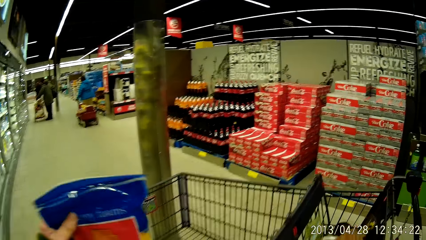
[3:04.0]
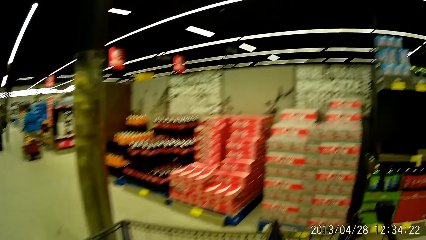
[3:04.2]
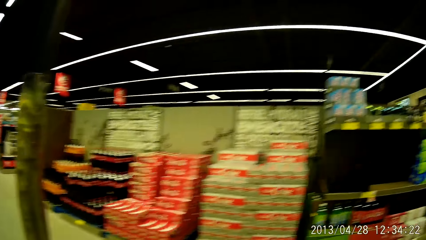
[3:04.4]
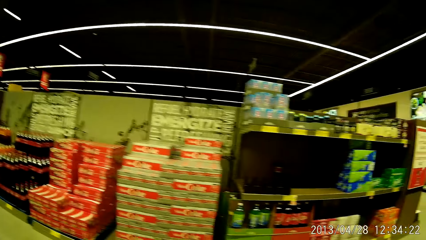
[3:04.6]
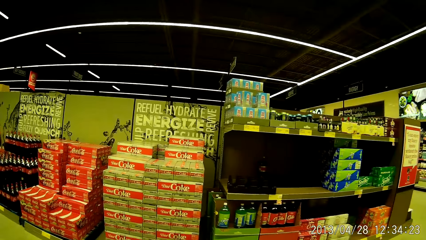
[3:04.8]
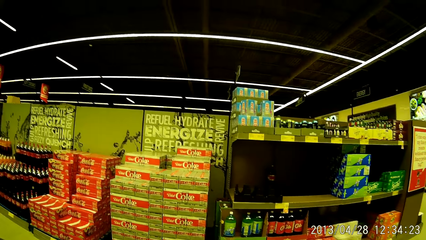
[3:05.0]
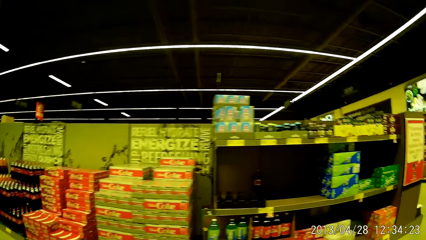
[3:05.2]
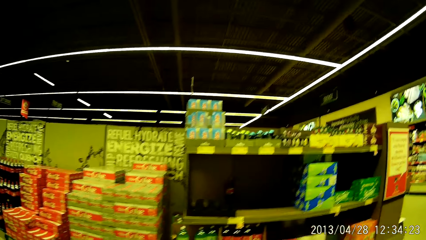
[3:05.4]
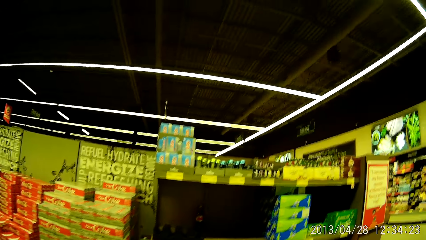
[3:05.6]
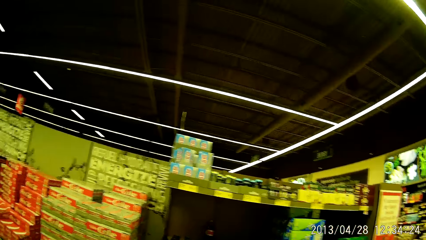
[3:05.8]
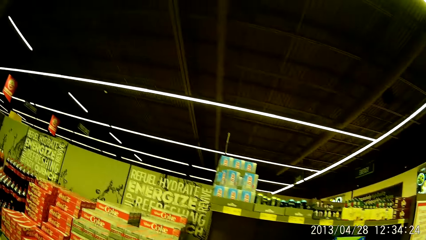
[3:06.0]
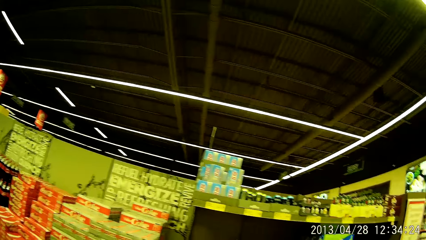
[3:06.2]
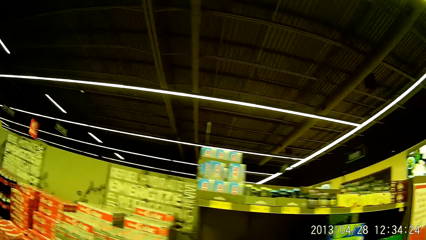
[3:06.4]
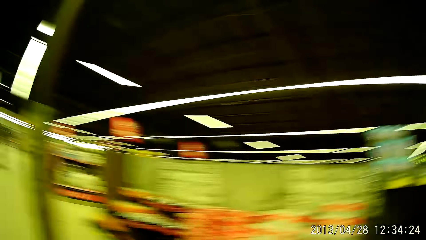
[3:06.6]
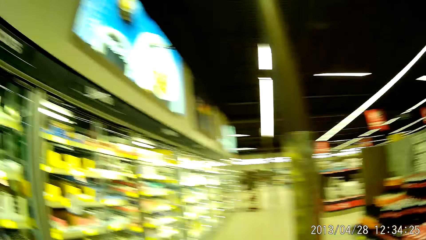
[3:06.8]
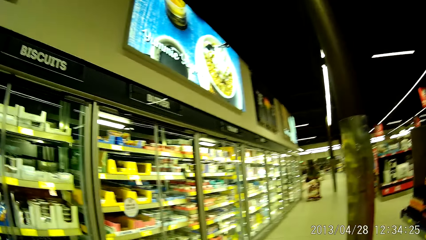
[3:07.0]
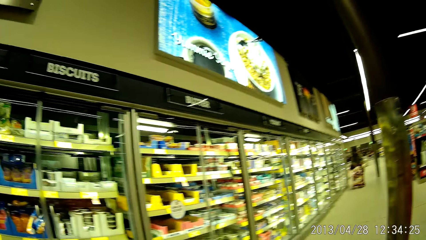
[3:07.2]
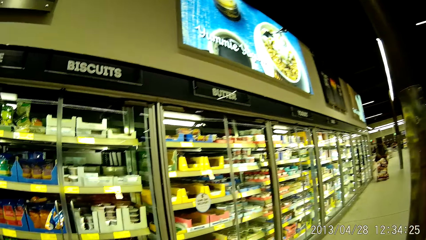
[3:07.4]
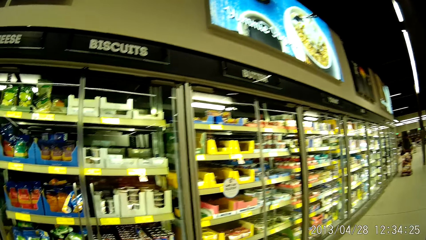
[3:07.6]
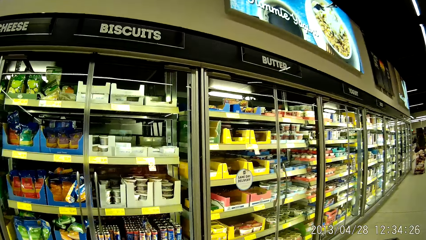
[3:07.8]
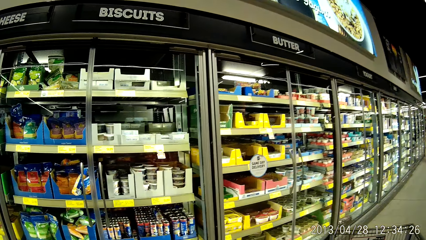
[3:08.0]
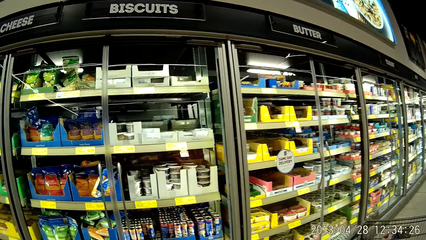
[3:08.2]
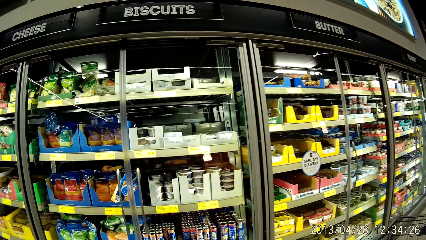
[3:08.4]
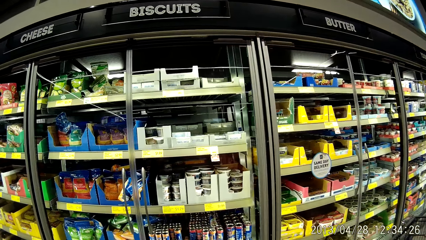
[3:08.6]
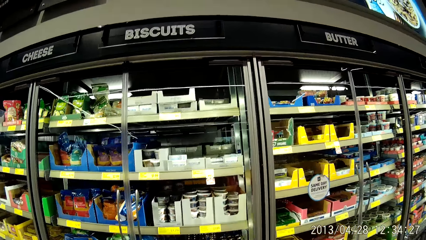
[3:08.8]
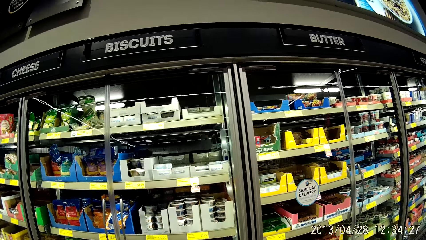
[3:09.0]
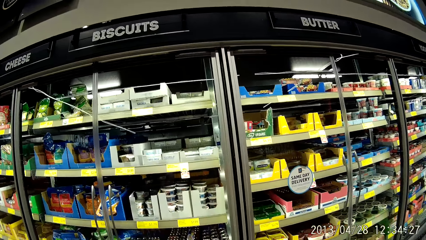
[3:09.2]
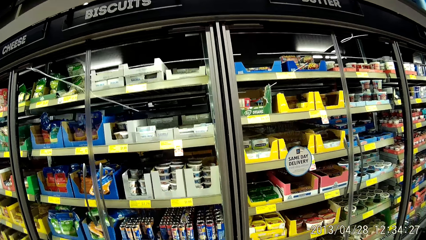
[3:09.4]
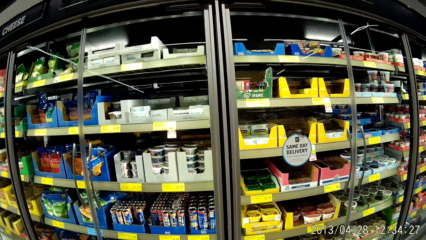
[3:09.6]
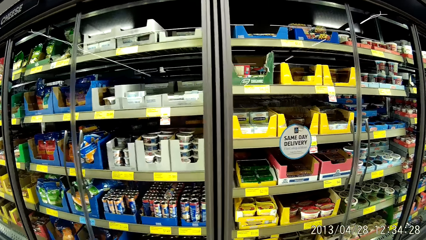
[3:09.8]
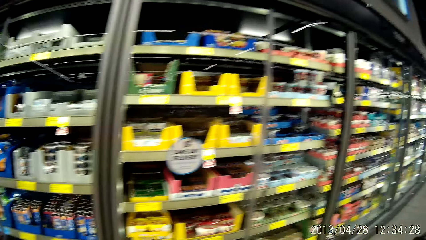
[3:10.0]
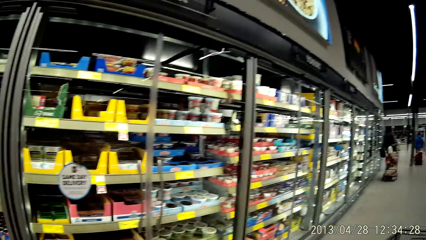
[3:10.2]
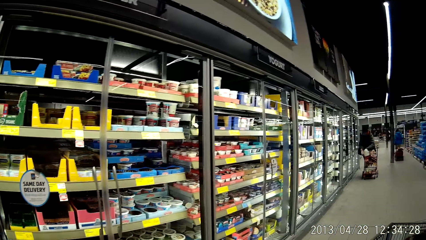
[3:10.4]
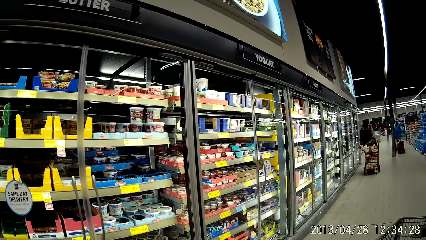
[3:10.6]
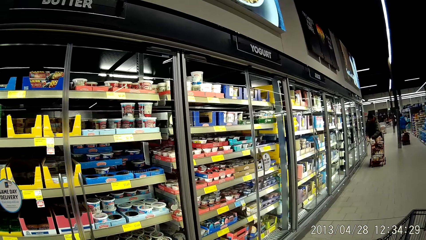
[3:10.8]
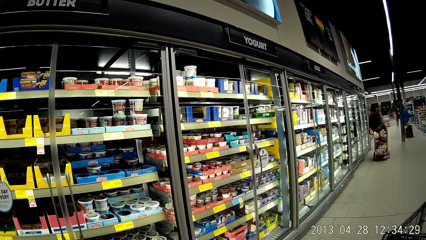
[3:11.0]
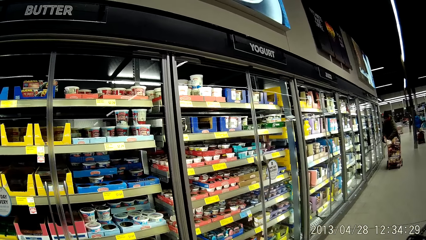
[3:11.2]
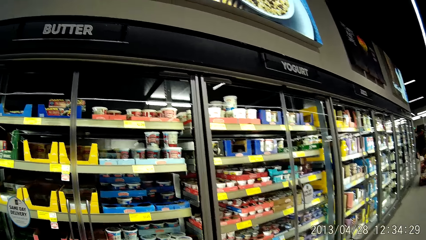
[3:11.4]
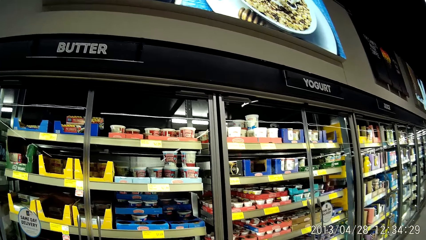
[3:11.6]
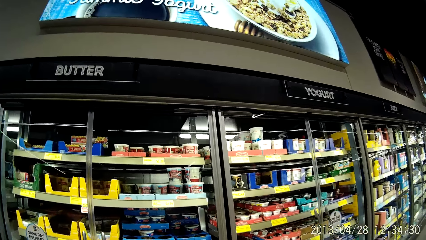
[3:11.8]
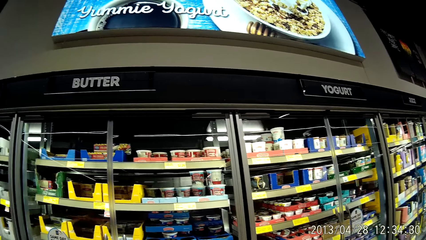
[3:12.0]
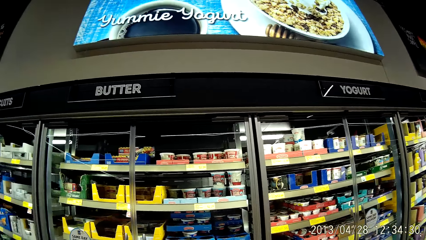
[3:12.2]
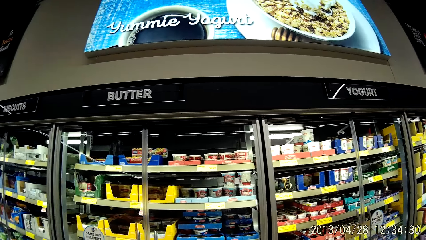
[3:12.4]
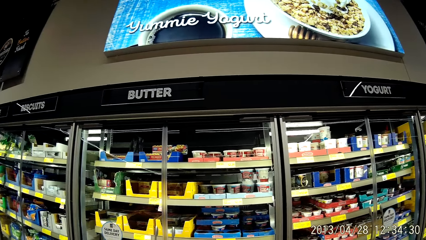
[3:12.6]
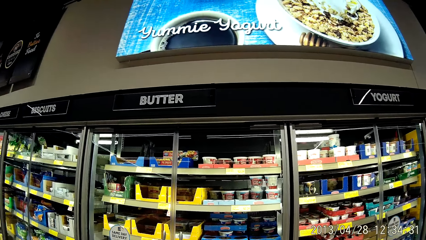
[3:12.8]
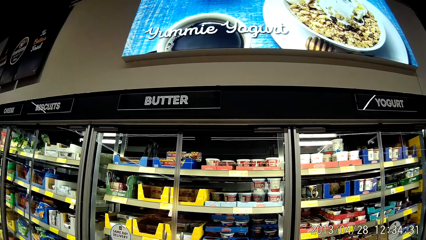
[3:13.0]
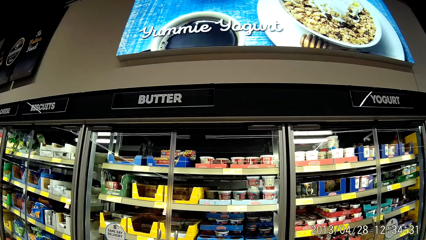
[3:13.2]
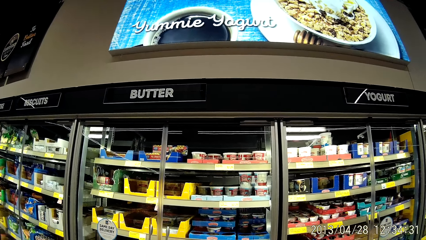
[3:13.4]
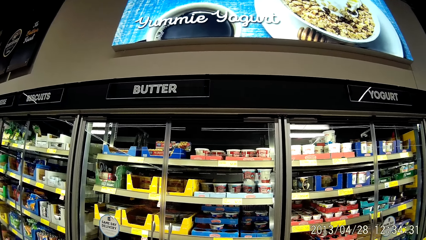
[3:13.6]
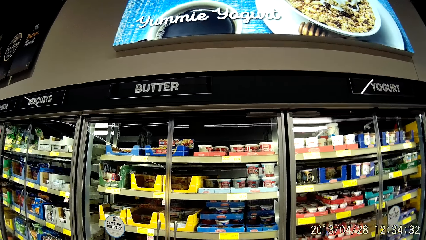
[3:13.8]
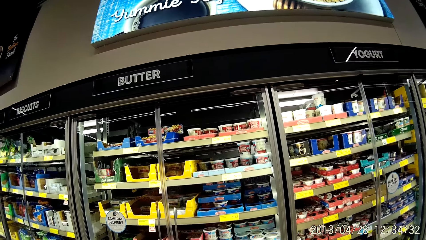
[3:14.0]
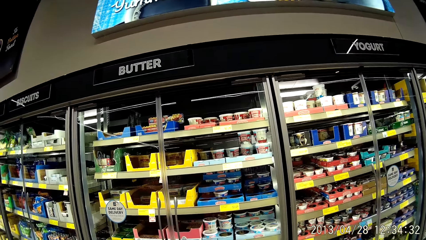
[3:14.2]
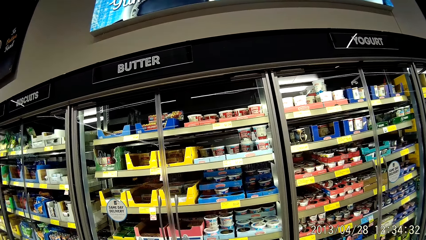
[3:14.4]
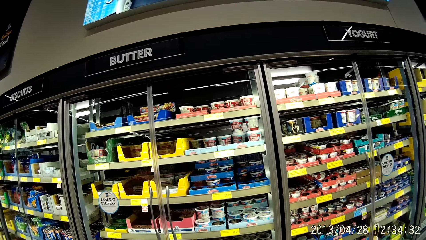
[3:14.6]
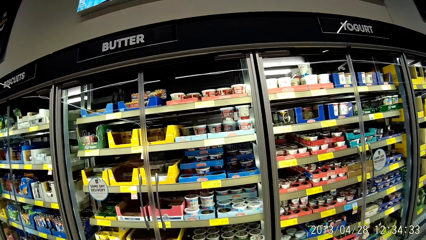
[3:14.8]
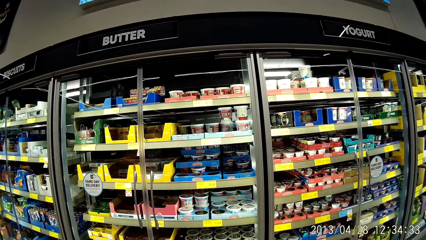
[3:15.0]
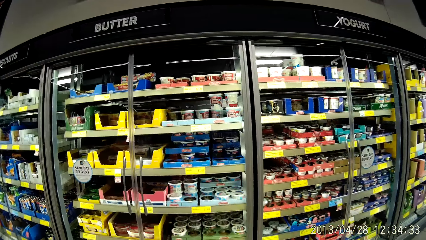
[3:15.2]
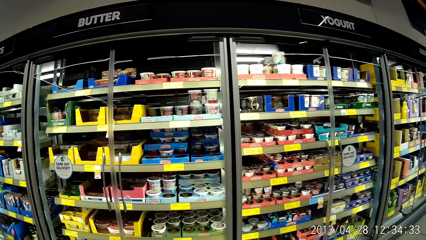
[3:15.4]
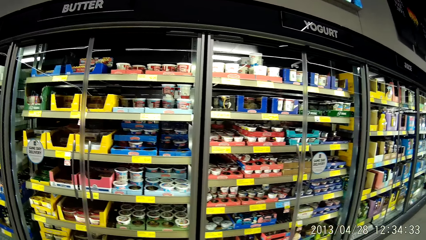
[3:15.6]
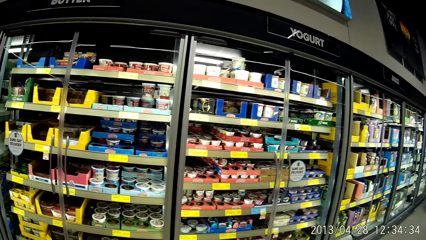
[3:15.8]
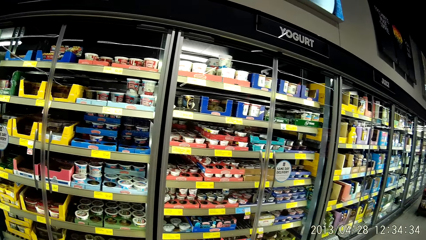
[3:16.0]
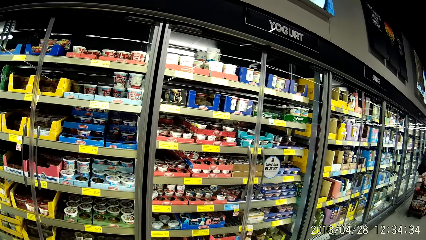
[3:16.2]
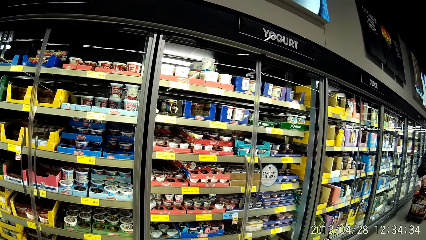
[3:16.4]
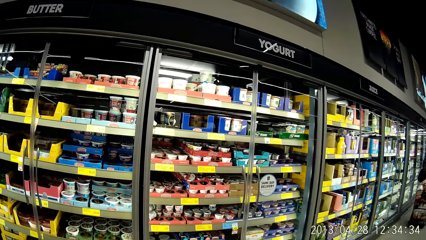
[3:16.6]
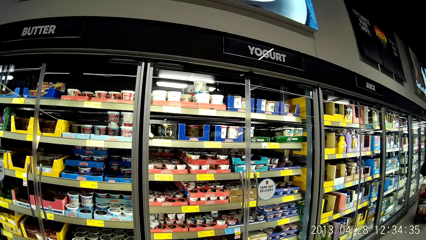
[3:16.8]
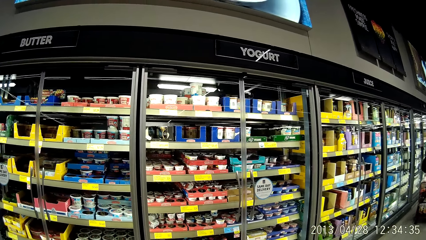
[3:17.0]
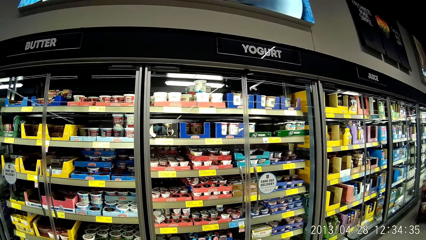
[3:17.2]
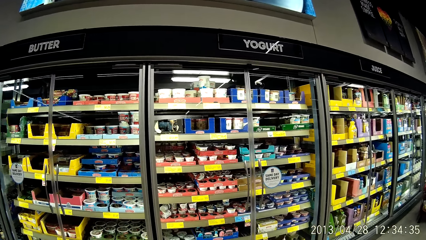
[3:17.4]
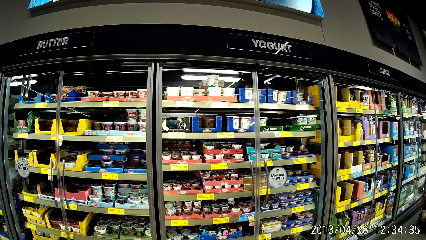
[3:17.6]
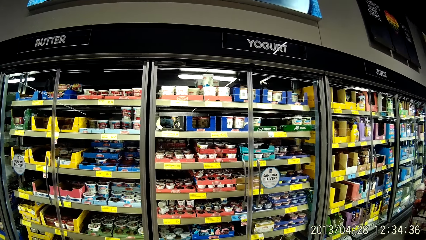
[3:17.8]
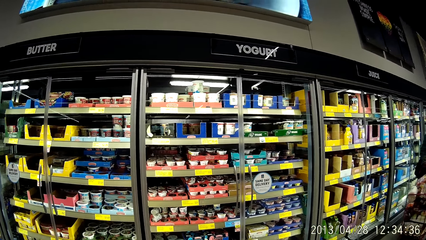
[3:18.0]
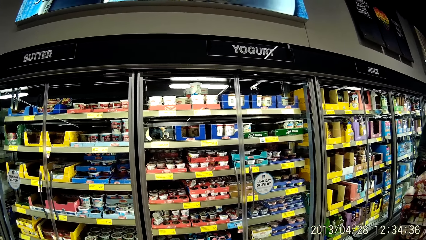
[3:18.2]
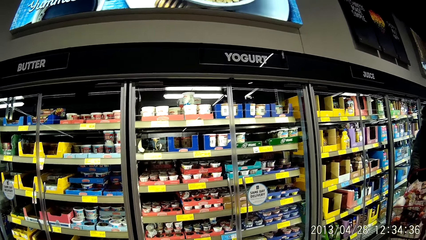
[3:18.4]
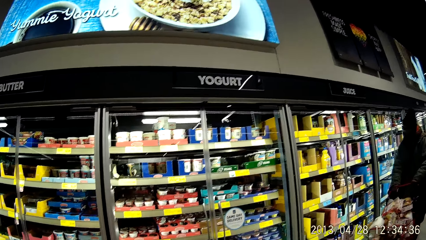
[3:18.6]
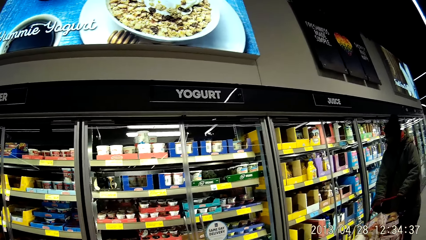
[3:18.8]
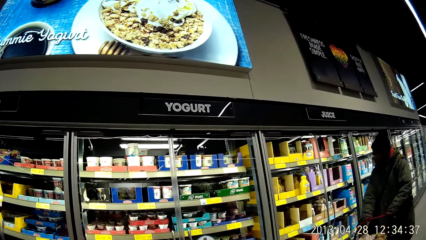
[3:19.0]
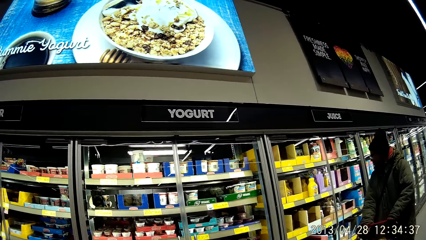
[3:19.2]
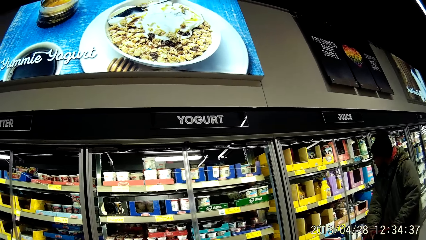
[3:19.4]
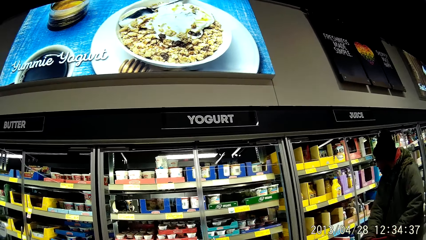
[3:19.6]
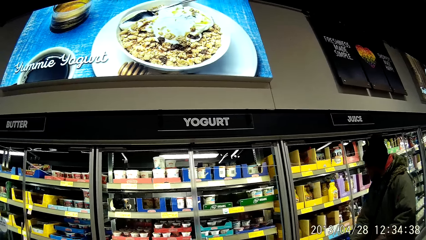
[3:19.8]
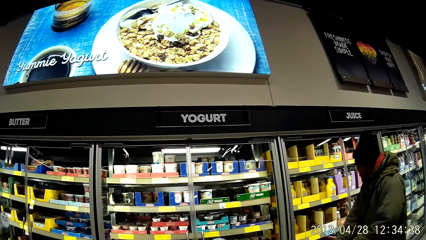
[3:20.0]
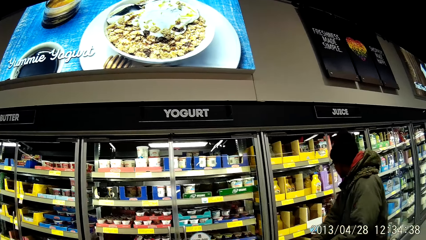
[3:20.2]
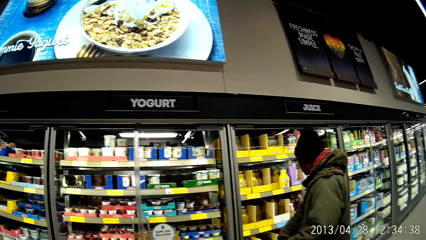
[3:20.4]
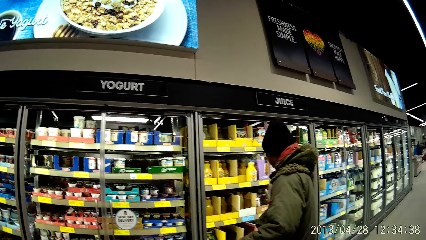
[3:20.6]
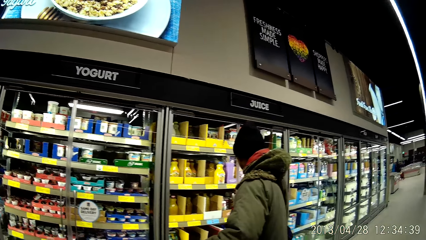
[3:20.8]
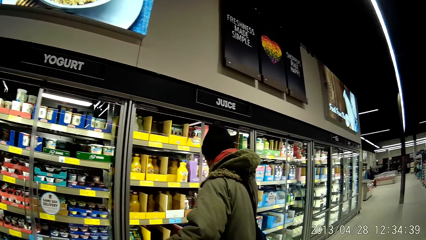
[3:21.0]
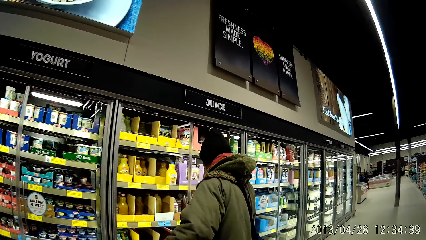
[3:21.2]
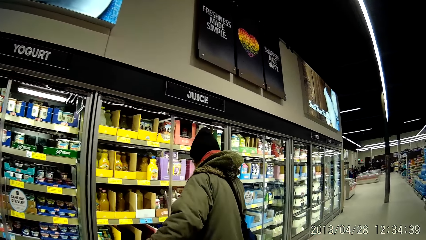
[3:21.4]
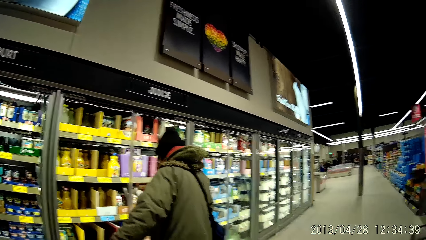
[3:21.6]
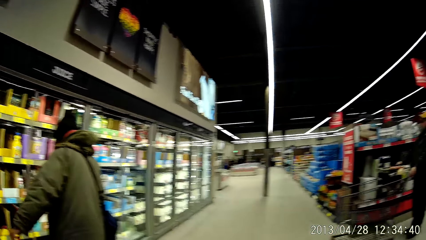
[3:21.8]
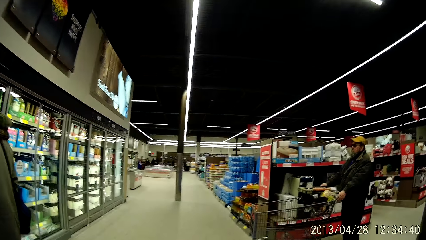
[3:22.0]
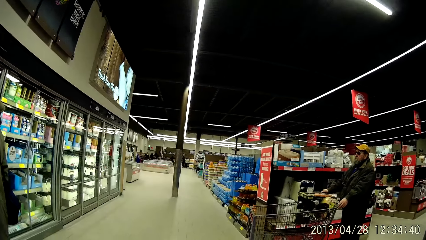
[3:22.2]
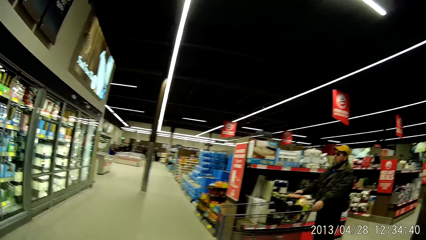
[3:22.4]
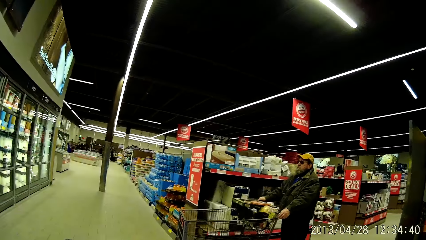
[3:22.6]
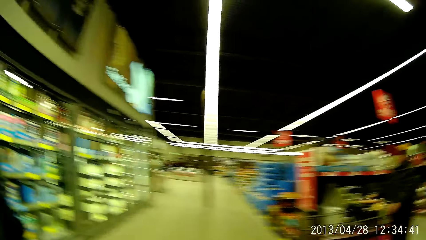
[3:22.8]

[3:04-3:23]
The camera wearer drops the pack of cheese into the shopping cart. They look around the supermarket. They walk around the supermarket. They browse through the grocery store for different groceries. They look around the supermarket. They look around the supermarket again. They look at the food in the shelves. They look at a man. The camera wearer walks around the supermarket.
